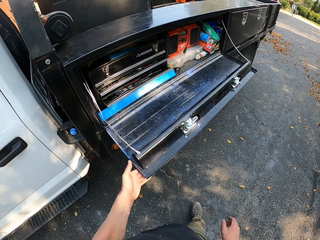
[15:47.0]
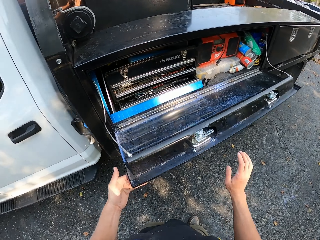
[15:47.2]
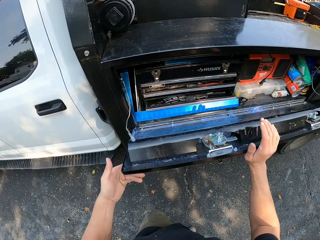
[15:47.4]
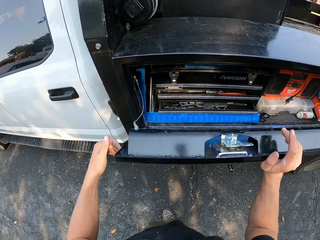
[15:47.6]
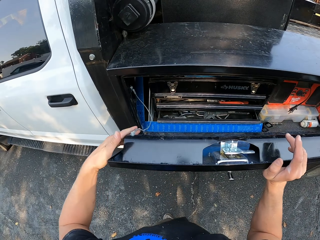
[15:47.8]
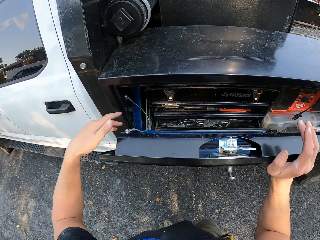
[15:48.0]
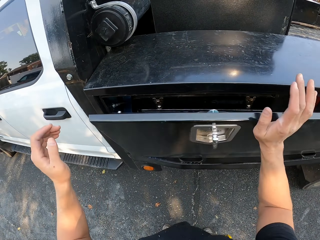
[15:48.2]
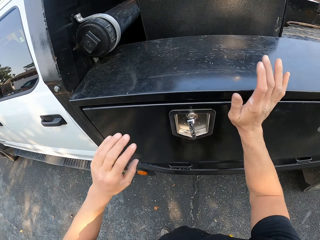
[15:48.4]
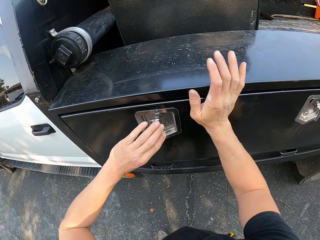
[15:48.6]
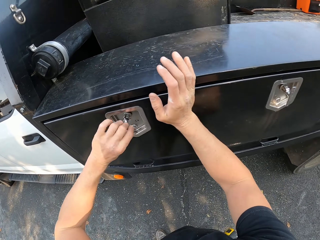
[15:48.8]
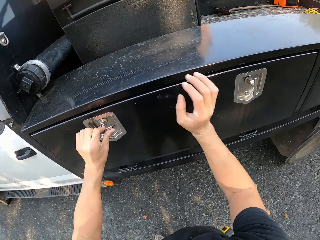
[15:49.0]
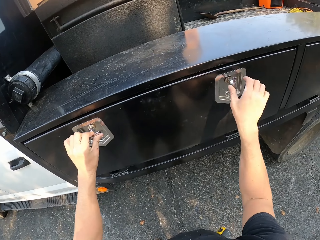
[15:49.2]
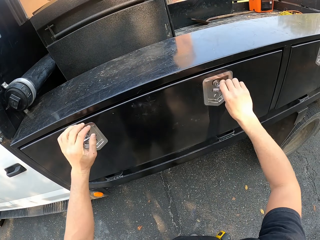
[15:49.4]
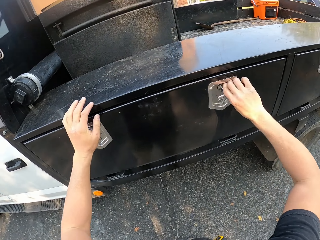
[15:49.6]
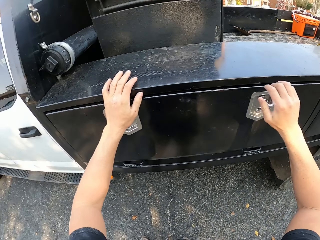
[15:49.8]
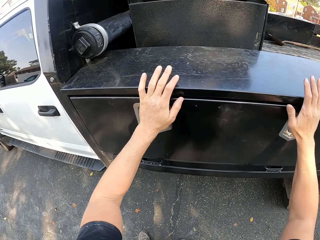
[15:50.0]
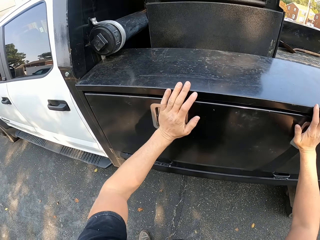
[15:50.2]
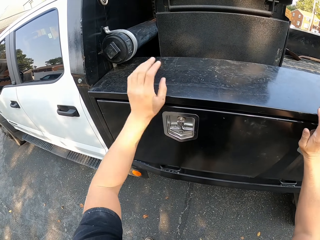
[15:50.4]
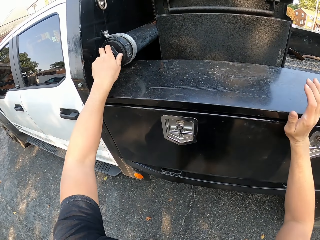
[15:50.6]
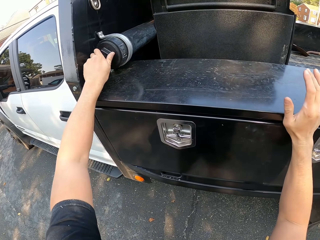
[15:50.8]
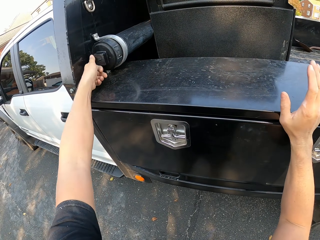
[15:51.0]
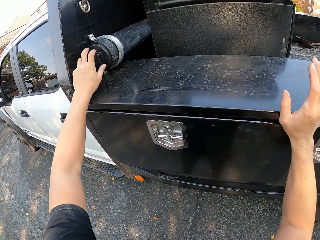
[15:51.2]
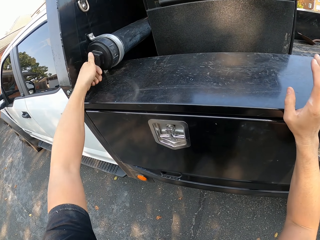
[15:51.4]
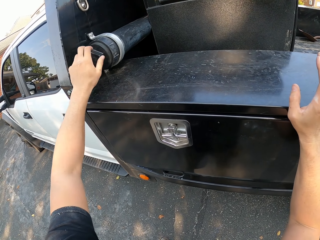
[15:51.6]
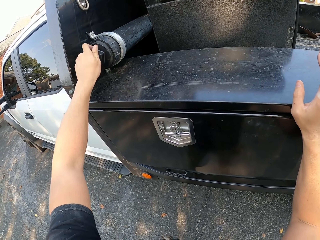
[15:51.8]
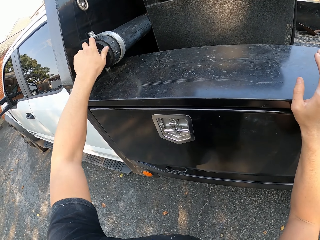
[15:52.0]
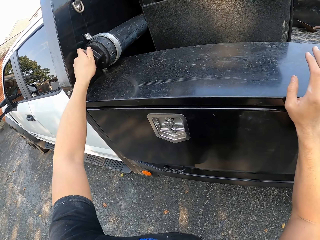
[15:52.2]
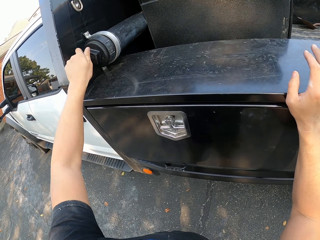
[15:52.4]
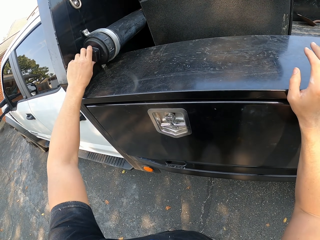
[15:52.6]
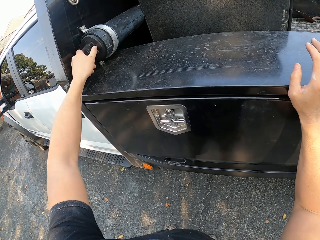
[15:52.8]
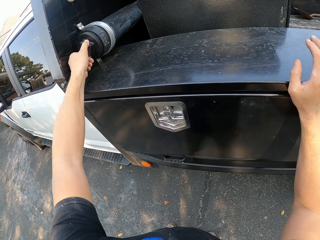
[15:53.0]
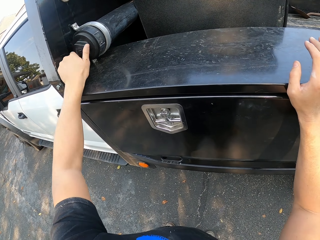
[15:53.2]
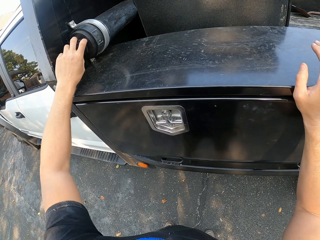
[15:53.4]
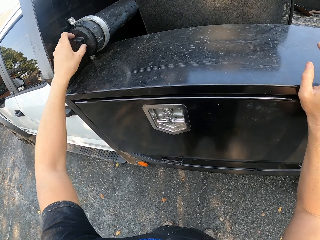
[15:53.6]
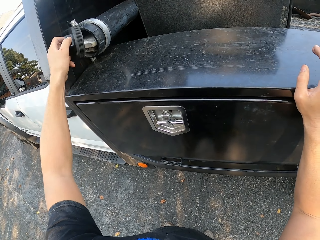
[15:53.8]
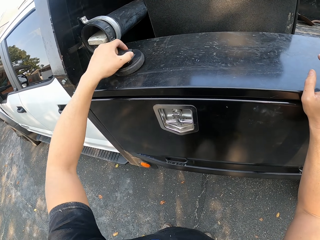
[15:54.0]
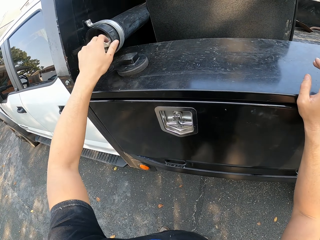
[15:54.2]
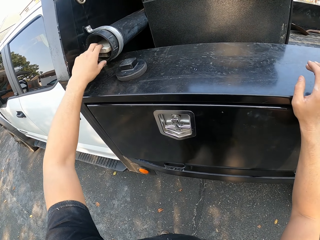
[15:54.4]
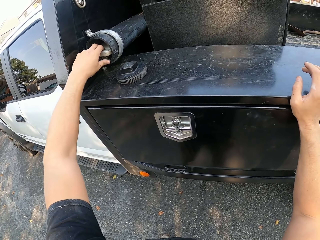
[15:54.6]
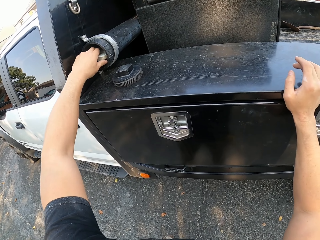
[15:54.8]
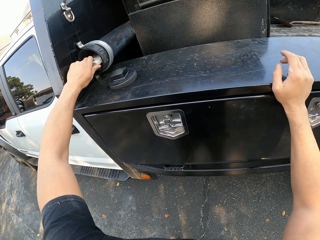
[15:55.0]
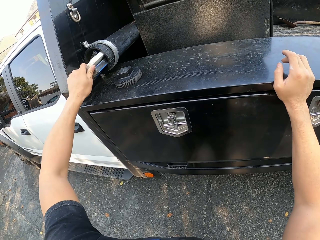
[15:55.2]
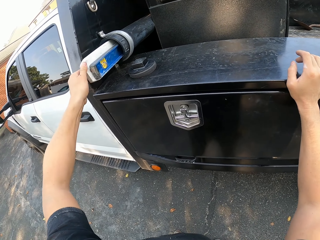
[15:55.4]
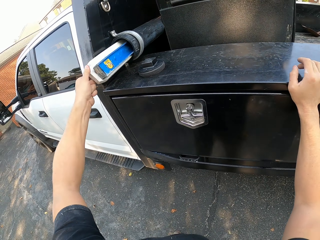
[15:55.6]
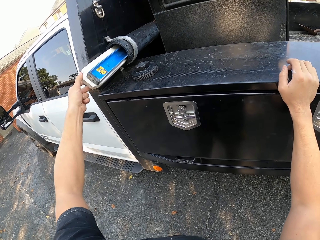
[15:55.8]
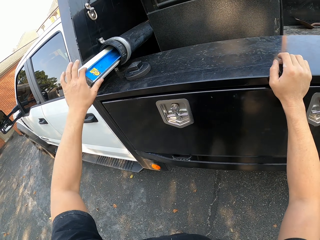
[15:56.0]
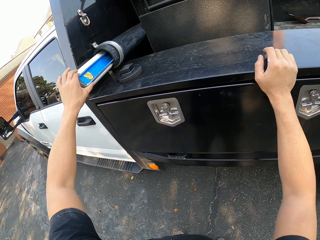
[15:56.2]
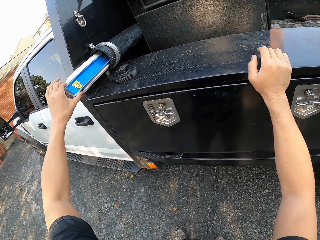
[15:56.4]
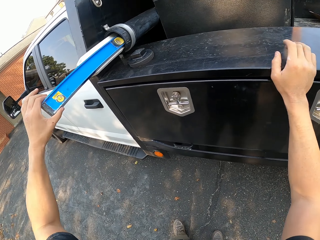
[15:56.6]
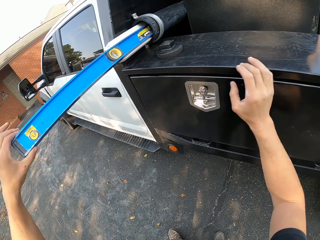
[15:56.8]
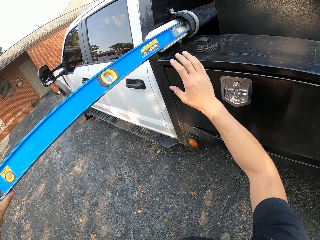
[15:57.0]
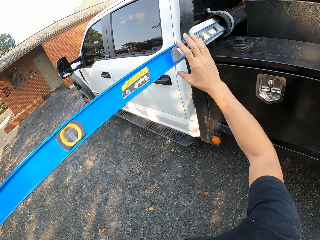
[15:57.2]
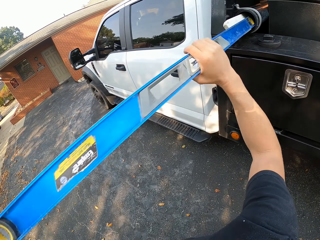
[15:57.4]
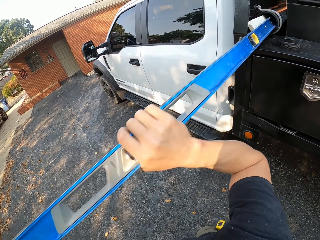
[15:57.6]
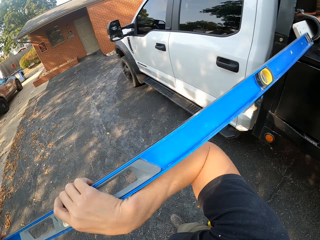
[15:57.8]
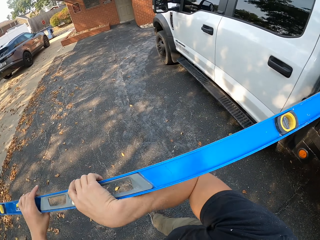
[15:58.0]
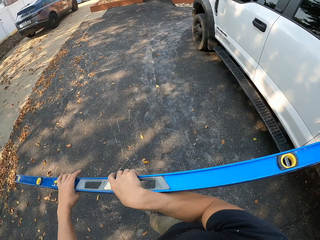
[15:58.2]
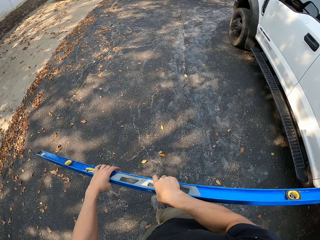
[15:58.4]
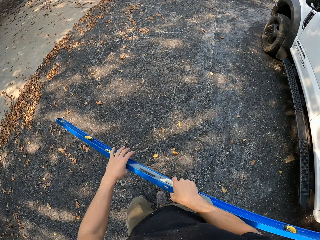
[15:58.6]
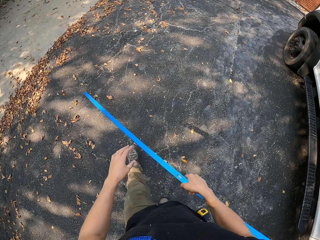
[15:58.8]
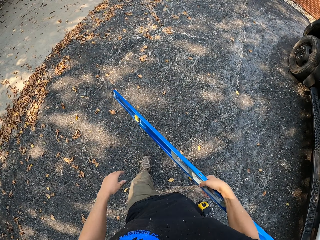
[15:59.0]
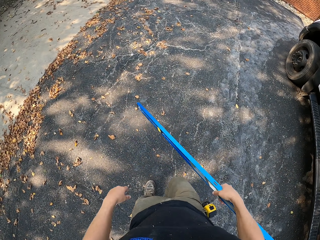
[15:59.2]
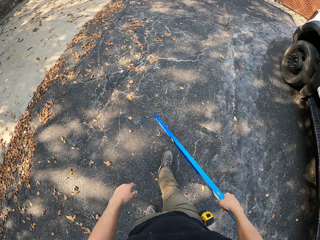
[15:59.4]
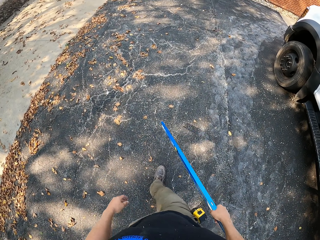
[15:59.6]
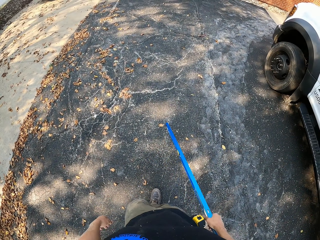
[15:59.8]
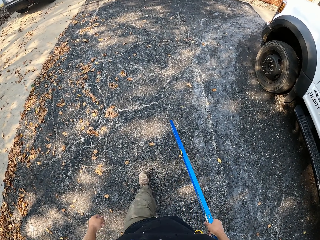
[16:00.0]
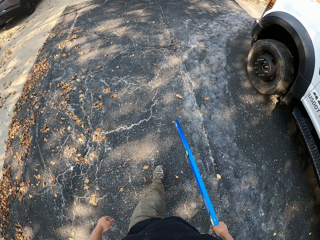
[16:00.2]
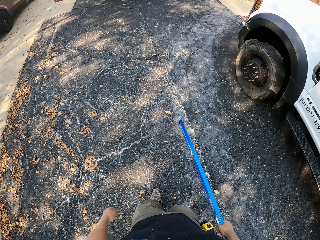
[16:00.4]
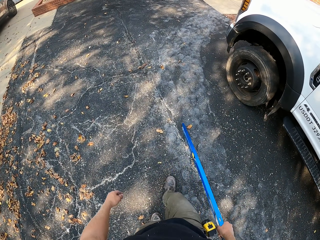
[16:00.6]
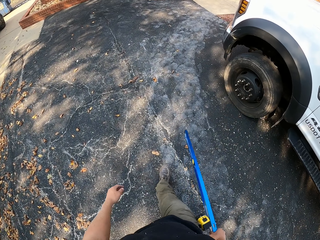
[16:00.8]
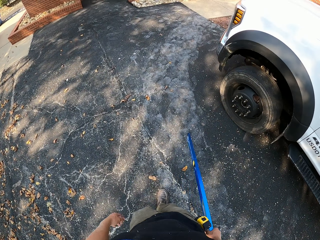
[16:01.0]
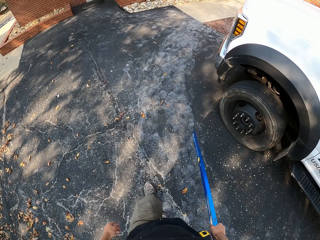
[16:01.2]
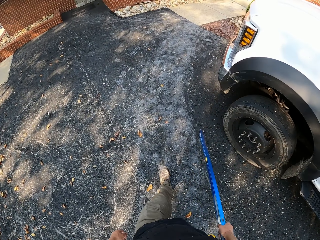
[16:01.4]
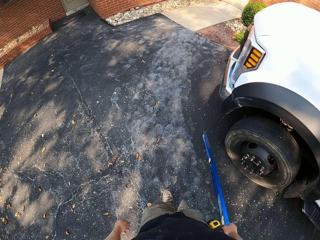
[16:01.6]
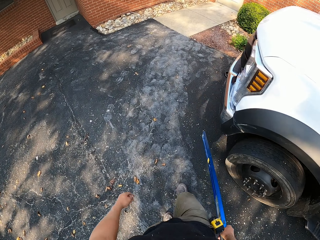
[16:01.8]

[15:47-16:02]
The camera wearer closes the tool box. They close the side door. They open the pipe with their left hand. They open the tool box. They pull out the leveler from the tool box. They walk to the house.

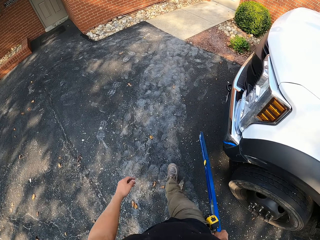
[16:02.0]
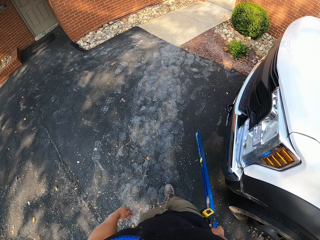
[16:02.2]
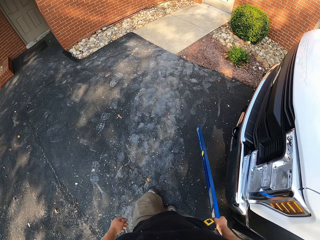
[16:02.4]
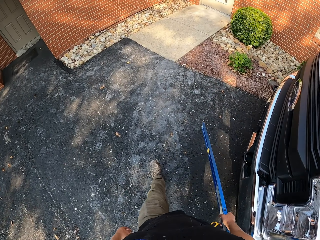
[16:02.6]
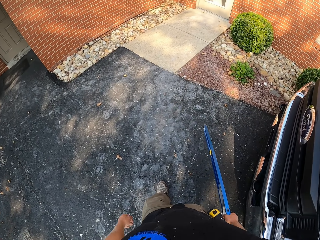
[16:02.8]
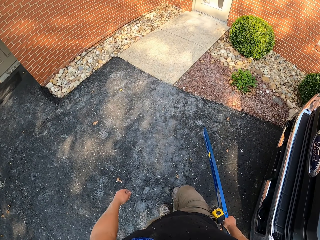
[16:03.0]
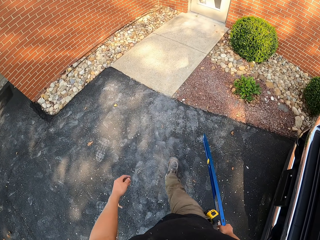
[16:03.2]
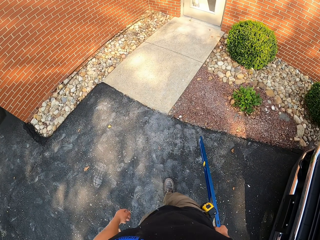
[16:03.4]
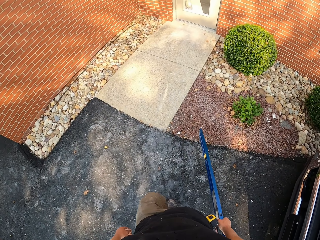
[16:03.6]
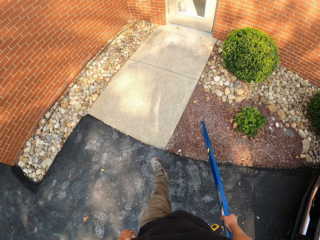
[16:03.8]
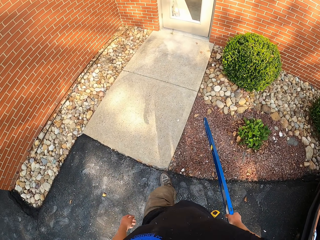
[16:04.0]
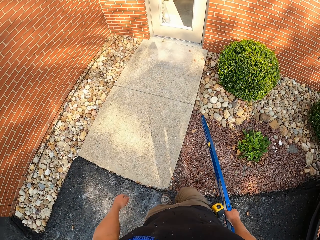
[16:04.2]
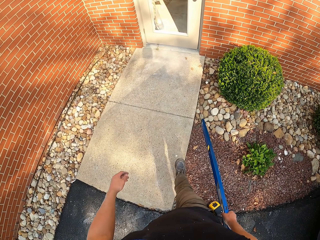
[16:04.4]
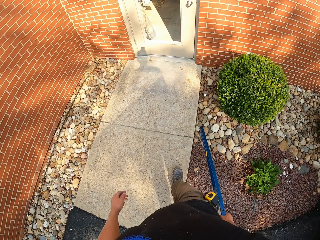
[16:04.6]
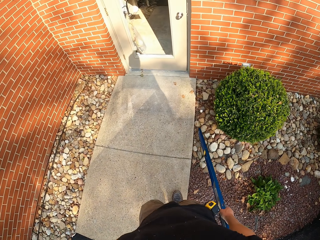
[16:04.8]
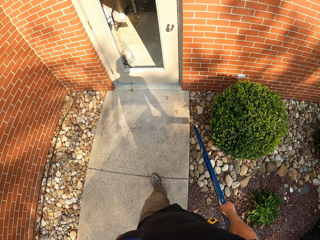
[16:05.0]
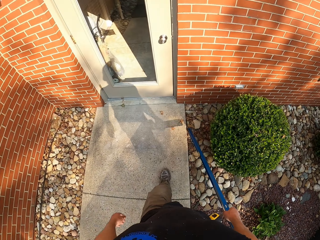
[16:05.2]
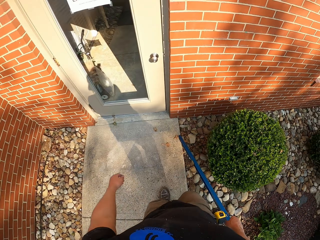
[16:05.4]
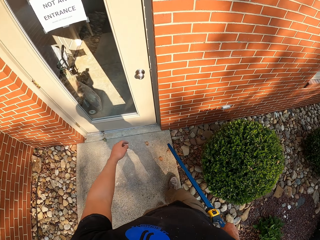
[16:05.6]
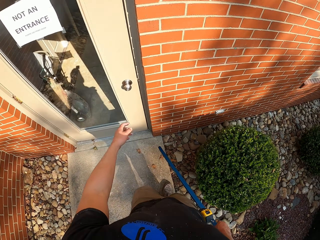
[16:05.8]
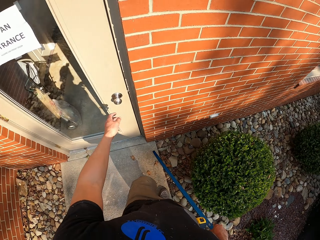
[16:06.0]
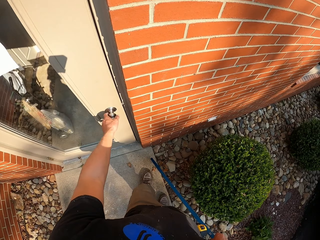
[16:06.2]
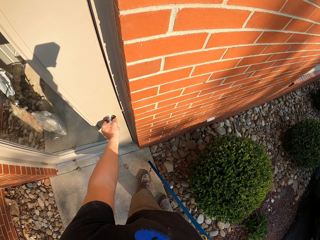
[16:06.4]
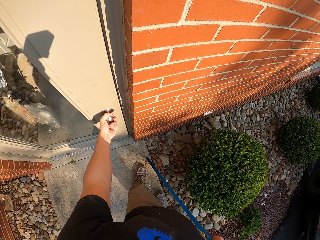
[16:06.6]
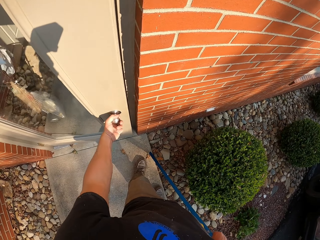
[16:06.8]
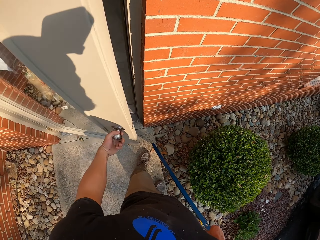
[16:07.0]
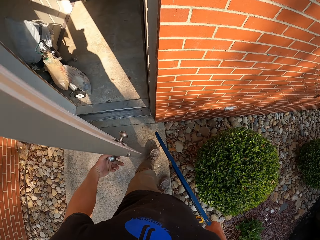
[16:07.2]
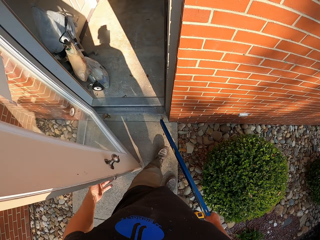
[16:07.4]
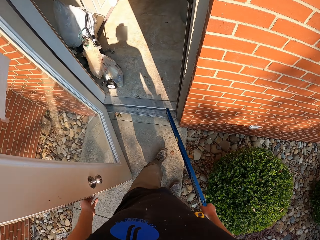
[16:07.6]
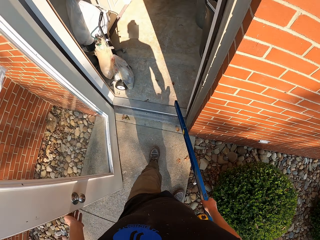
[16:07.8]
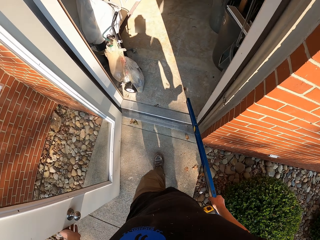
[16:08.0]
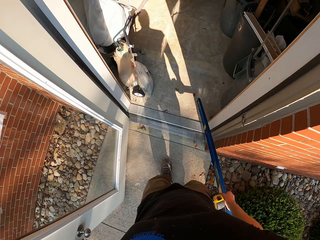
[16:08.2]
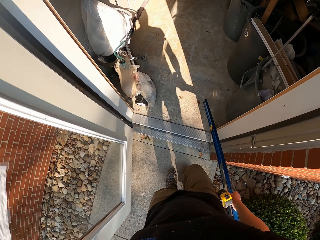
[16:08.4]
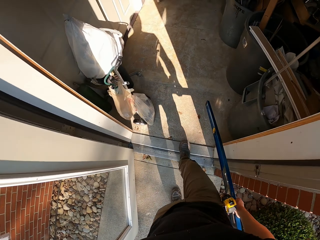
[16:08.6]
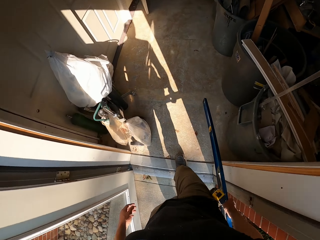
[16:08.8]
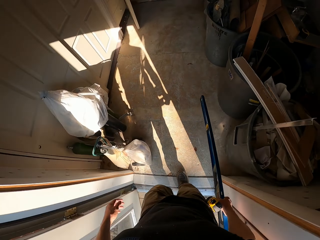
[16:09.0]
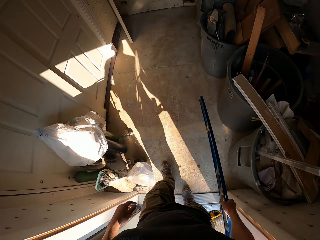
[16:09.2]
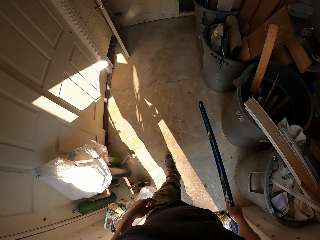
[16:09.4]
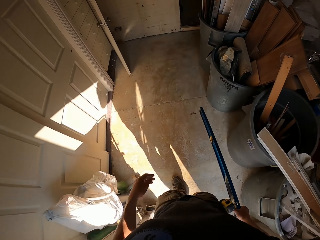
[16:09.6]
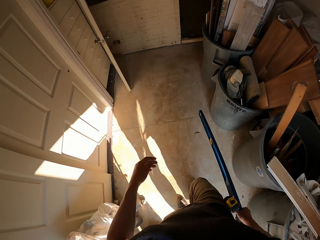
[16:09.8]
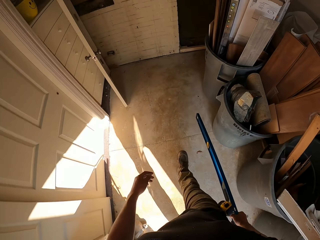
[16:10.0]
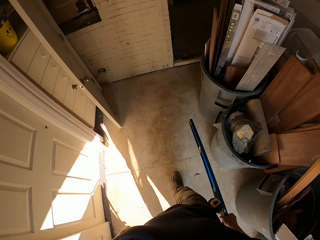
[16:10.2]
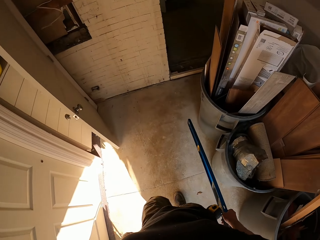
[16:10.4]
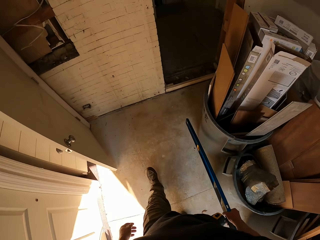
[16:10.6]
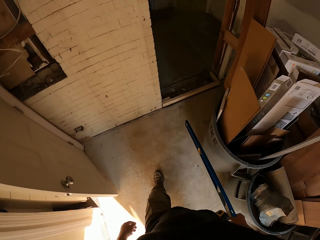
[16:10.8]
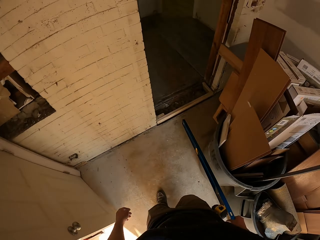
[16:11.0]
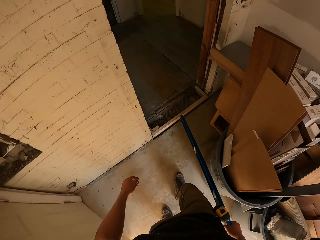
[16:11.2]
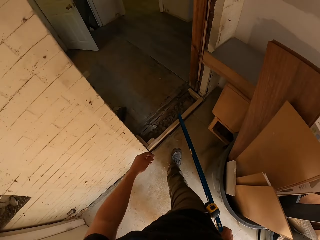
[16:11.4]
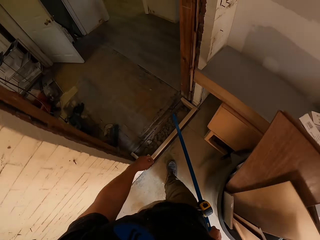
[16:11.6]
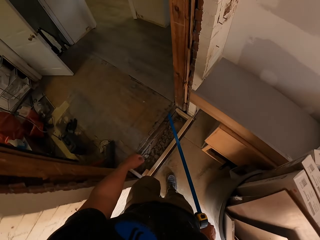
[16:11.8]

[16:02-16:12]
The camera wearer opens the door. They enter the house. They walk around the house.
